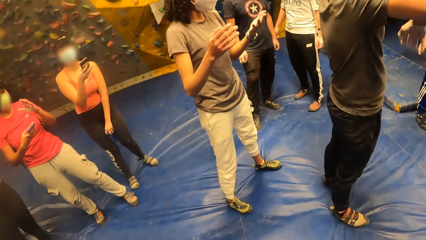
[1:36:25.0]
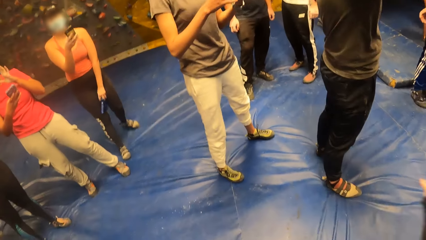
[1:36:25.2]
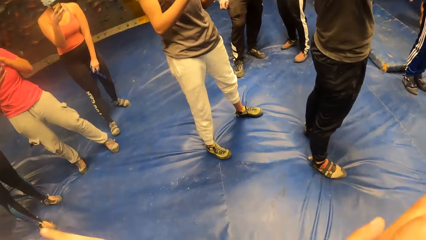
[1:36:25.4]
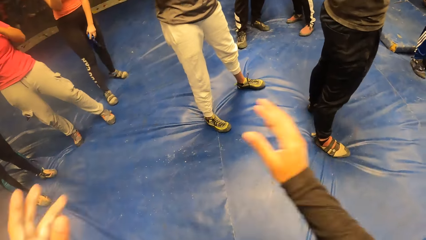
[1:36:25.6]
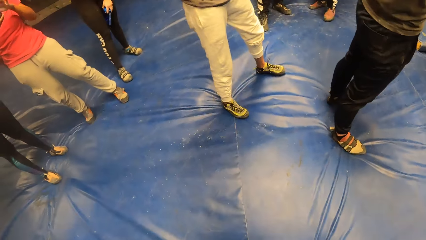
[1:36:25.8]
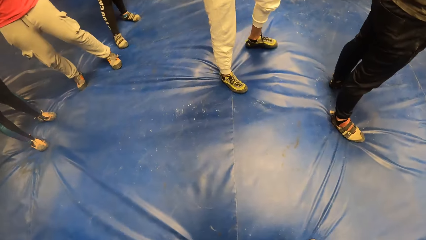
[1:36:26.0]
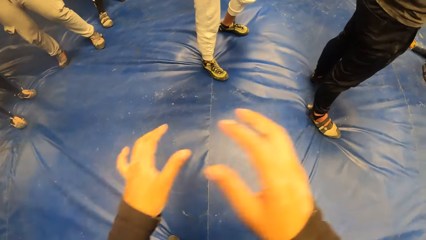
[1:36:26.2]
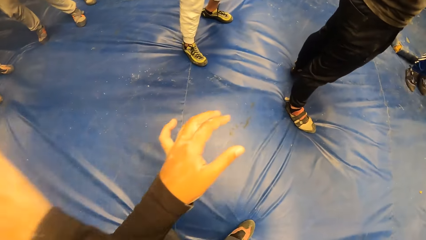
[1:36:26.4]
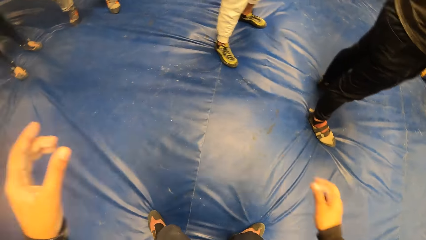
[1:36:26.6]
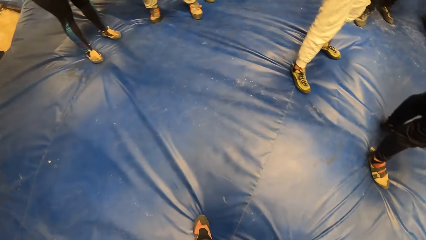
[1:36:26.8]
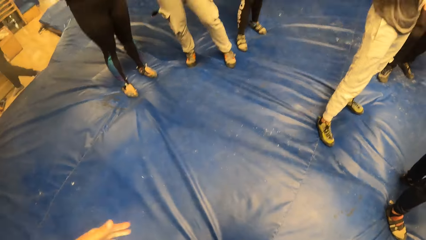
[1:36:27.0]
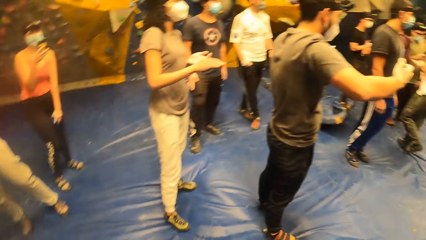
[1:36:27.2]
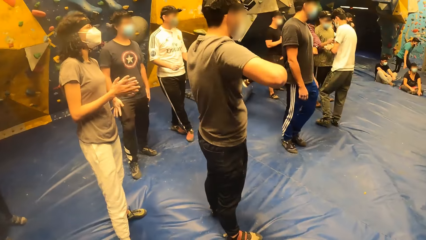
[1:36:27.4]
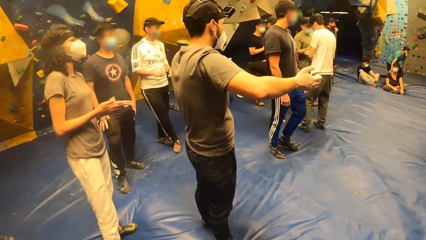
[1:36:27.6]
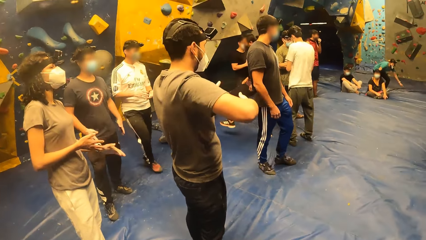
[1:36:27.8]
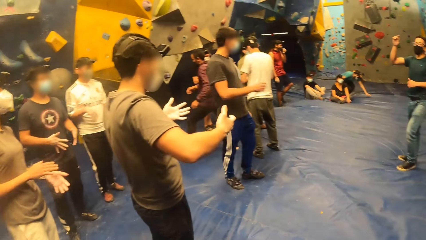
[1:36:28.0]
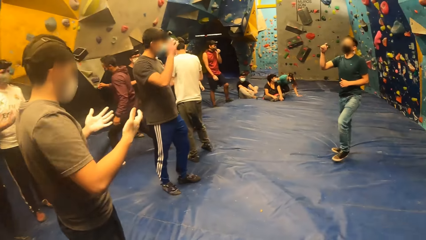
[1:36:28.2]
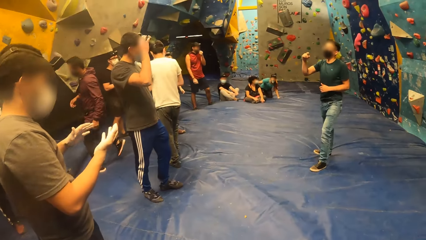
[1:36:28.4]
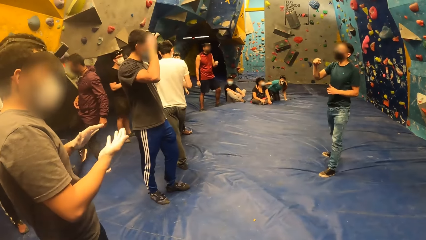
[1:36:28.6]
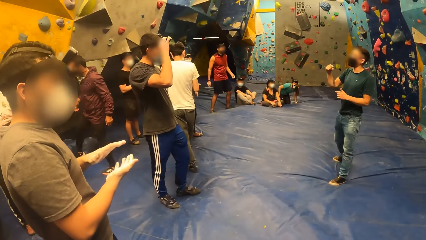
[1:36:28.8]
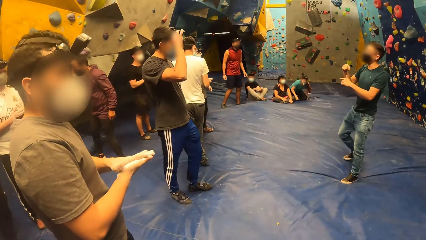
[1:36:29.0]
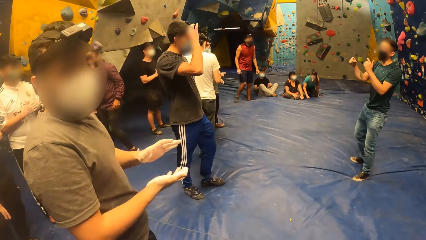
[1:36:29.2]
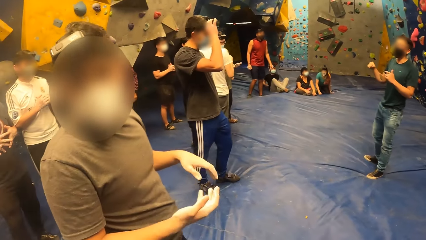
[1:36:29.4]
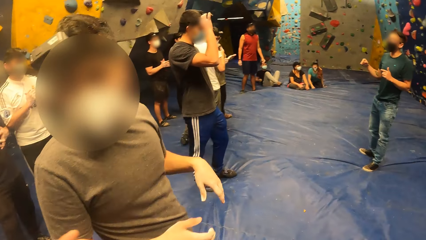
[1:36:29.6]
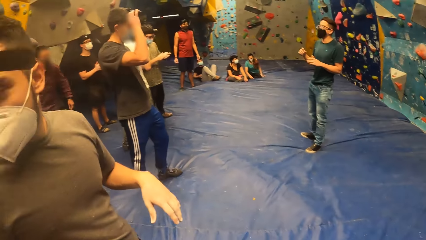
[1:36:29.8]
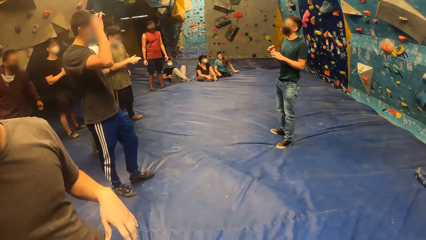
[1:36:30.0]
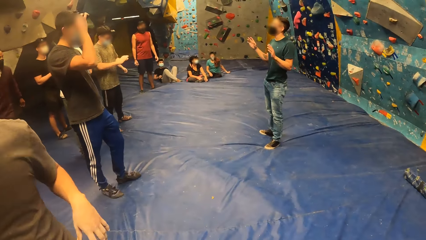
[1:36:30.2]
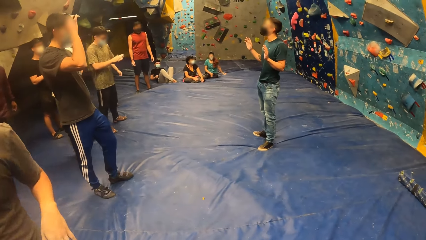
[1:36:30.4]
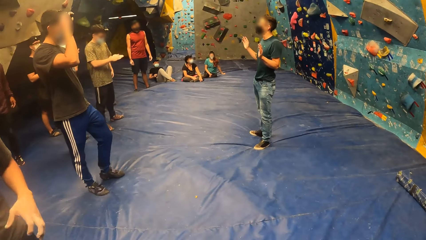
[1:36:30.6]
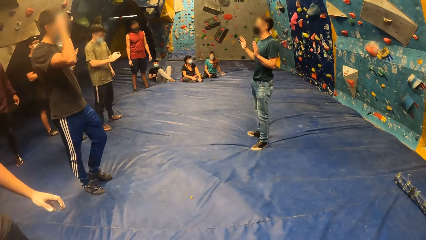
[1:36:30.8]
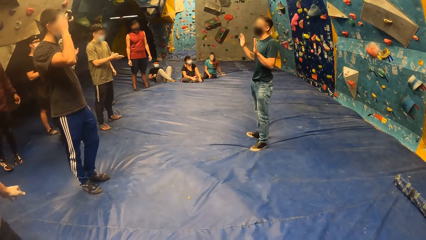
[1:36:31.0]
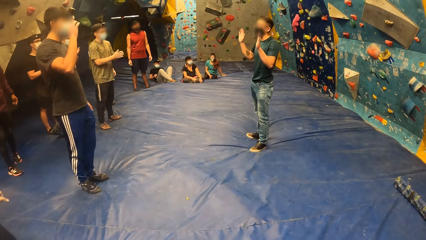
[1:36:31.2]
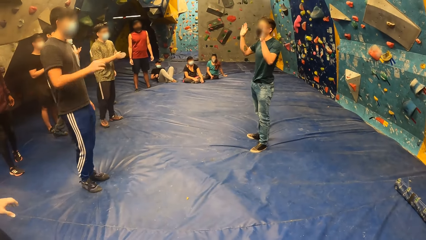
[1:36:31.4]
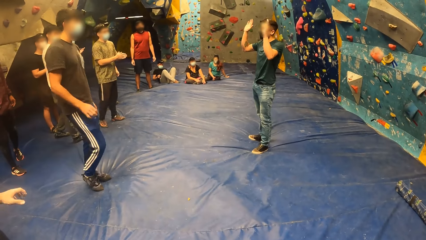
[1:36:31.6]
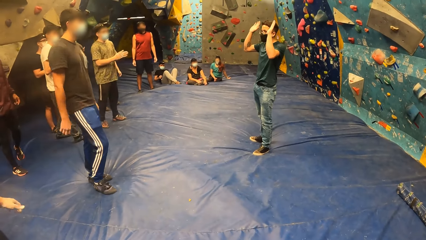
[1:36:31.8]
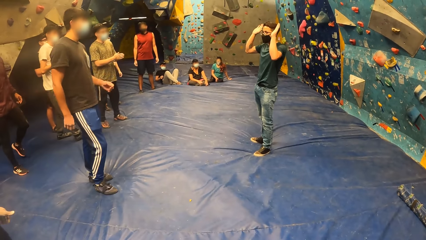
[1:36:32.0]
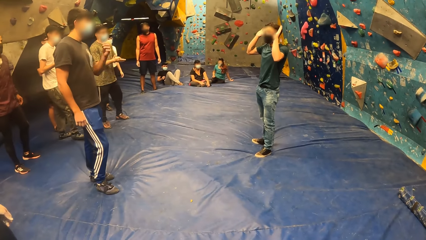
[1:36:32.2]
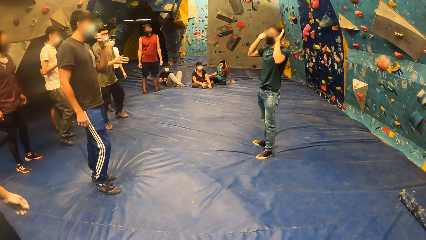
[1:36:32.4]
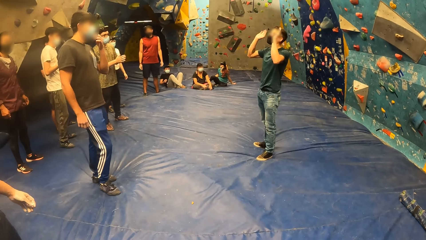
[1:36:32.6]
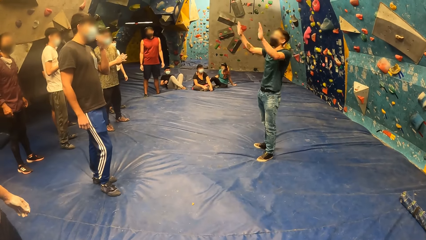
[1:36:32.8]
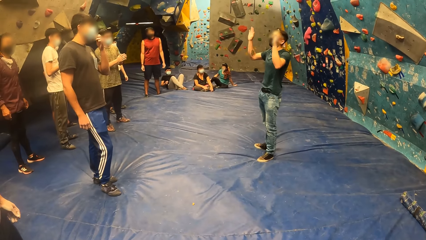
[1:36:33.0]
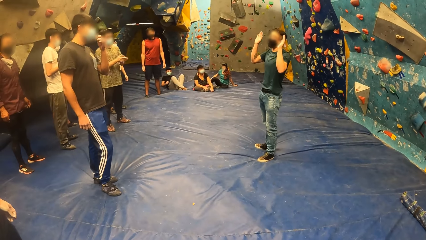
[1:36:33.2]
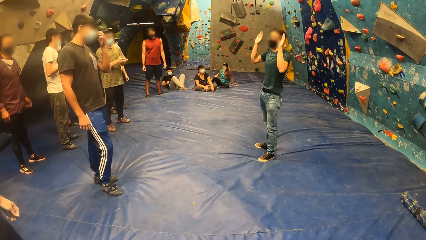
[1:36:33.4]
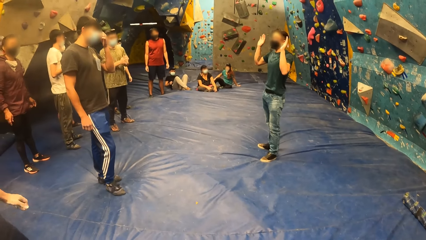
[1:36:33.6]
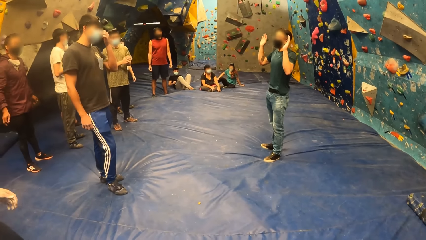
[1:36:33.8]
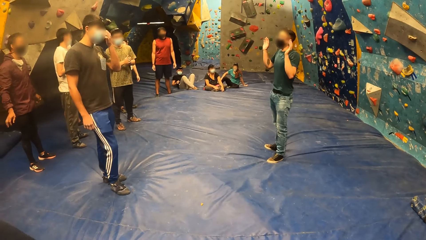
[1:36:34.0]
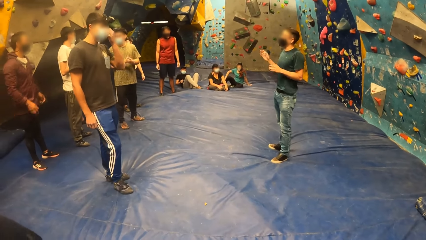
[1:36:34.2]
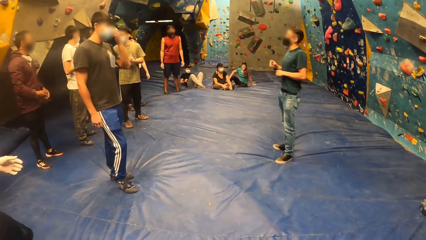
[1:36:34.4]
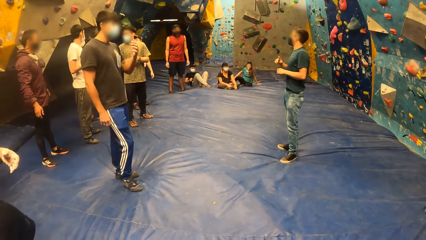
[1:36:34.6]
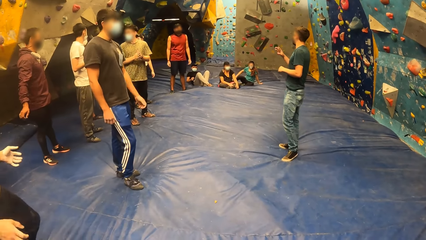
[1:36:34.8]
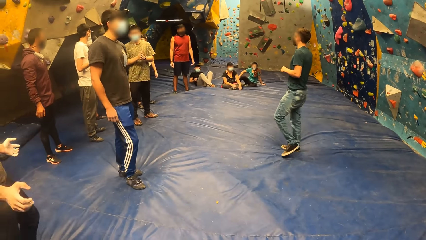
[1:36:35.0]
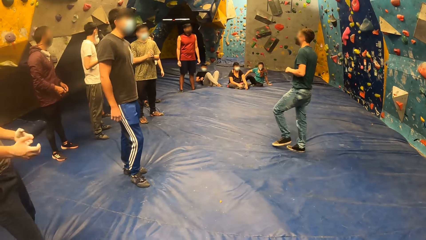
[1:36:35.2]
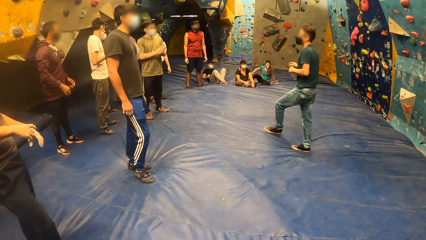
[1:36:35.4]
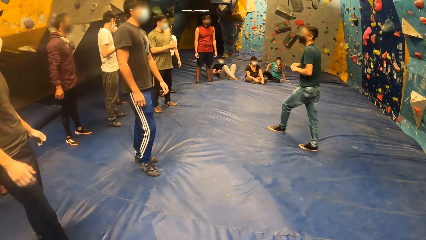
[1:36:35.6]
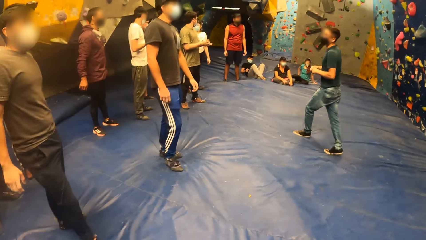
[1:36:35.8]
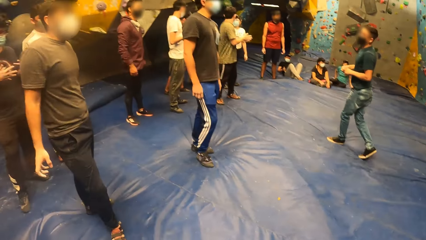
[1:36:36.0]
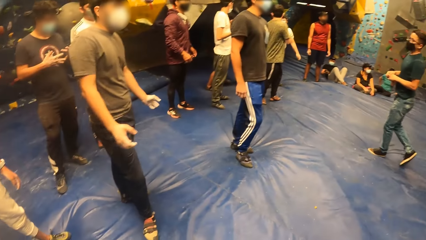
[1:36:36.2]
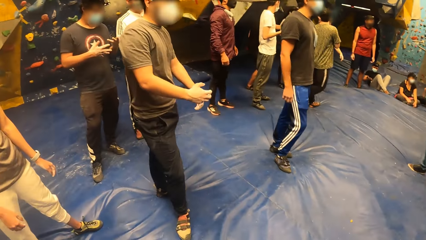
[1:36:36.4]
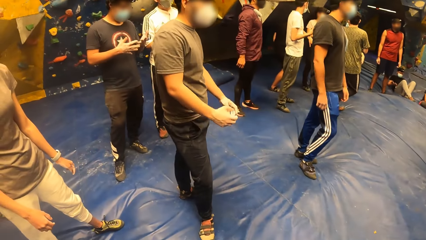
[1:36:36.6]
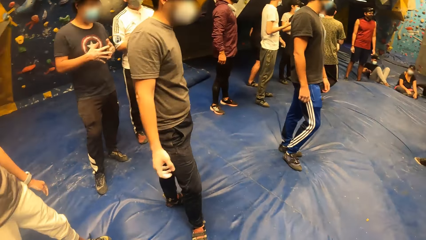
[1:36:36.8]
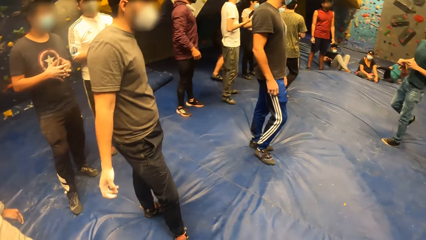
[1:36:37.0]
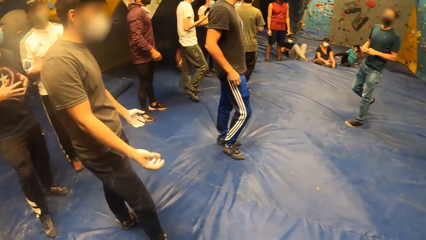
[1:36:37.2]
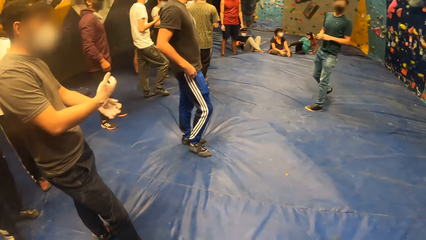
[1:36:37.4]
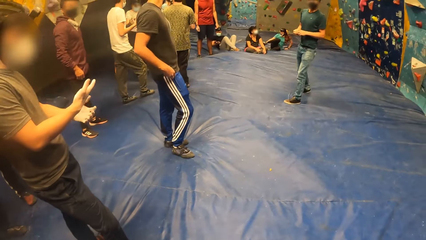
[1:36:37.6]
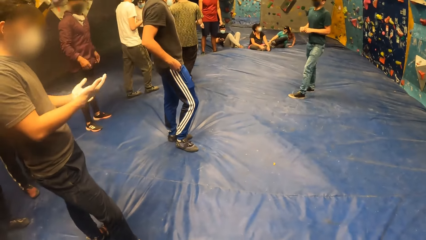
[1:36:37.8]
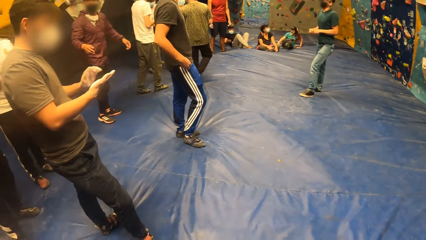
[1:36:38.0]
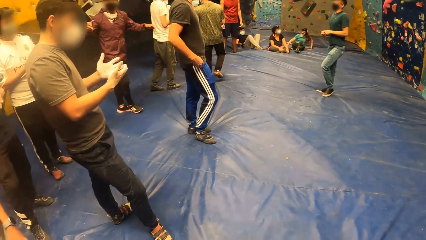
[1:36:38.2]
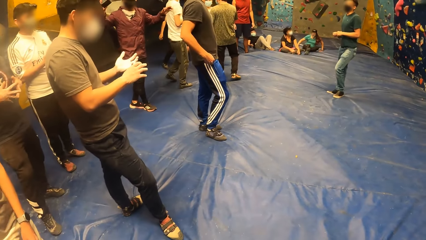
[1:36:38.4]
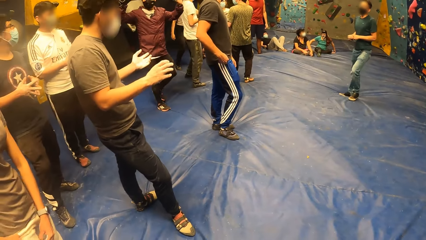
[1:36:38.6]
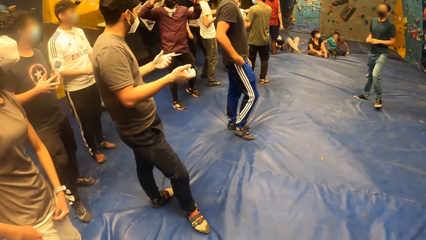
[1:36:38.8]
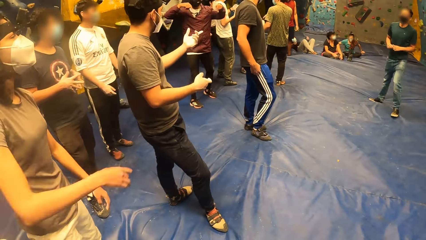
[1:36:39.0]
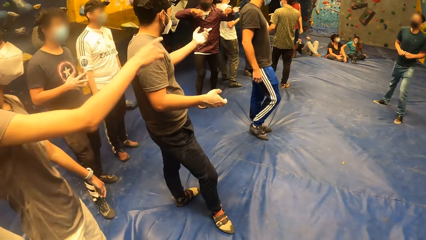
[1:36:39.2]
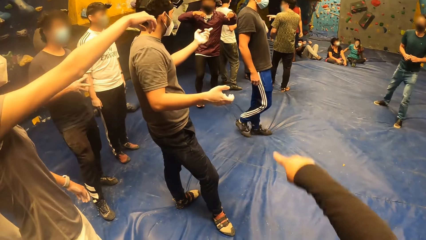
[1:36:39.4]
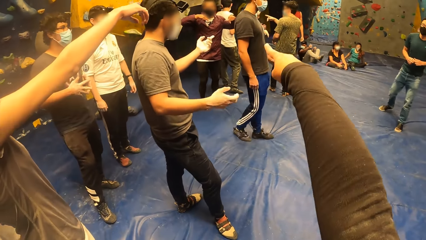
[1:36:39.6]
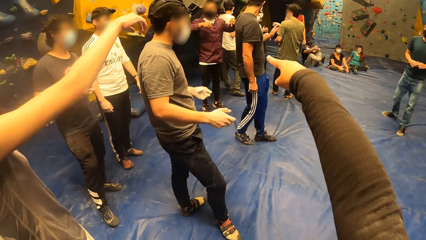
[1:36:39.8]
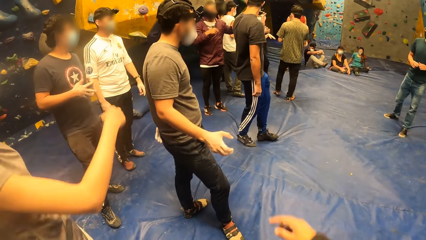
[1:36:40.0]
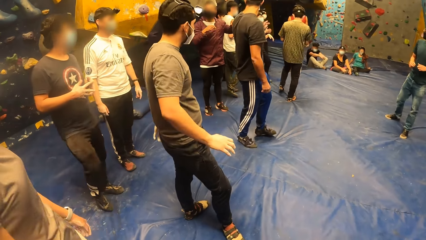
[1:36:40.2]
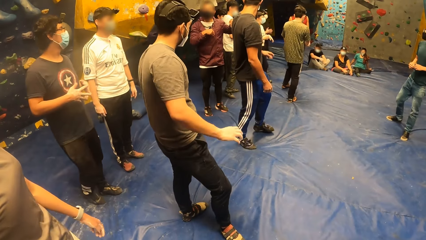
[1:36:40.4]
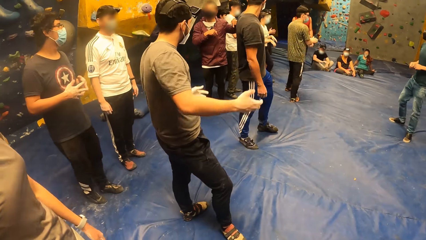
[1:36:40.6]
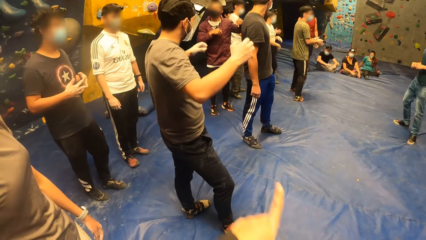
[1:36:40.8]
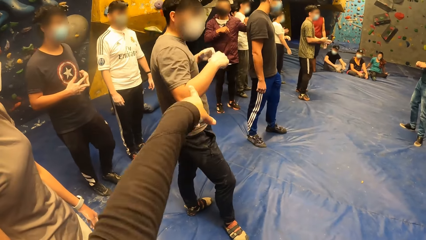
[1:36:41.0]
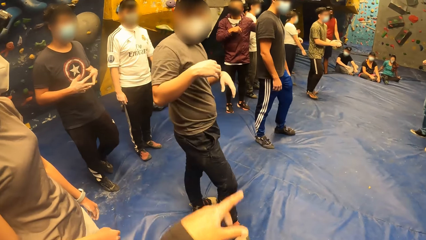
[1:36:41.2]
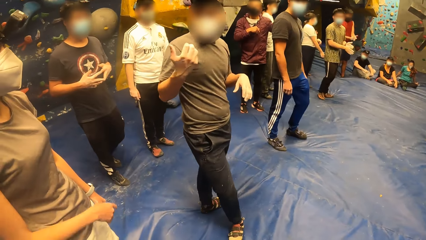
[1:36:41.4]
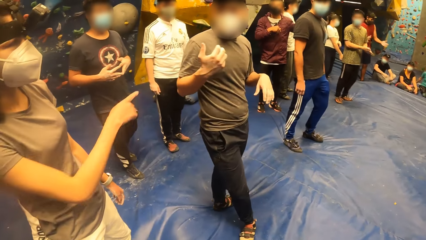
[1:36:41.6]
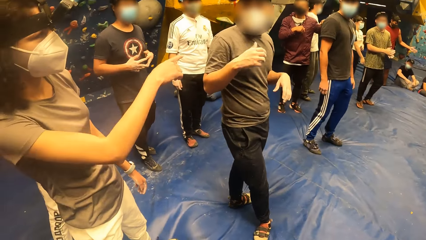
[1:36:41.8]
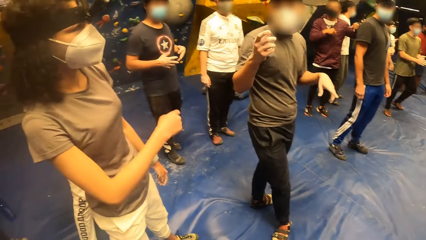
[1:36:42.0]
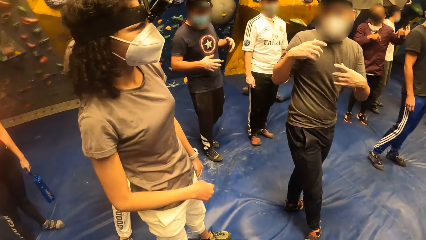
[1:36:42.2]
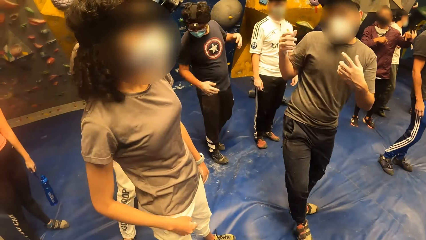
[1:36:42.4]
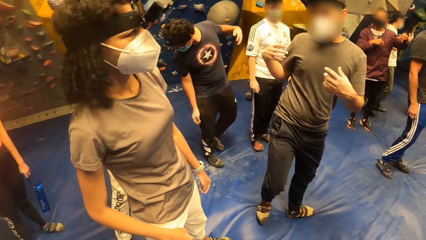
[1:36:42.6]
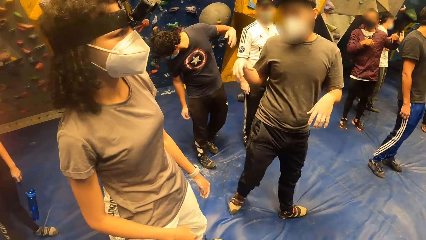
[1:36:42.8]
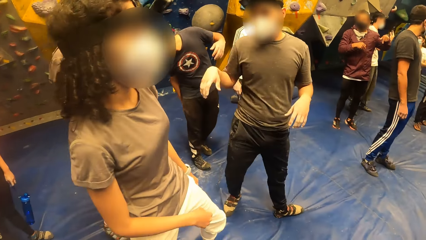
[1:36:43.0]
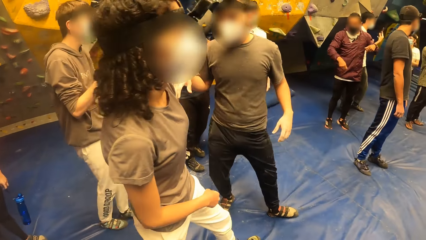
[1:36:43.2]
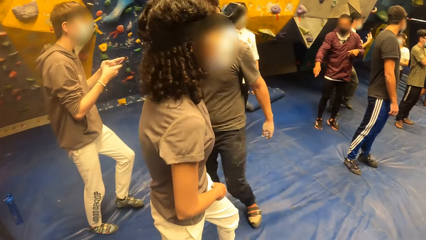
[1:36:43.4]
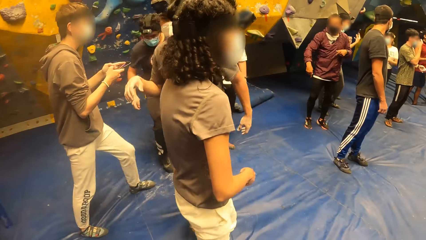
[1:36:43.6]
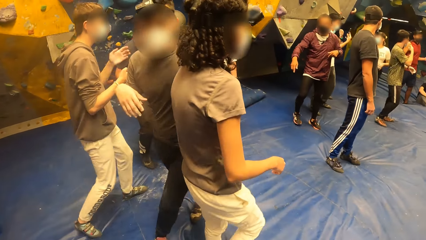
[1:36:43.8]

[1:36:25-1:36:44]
The man speaks to a group of persons. The camera wearer looks around. They point at a direction.
